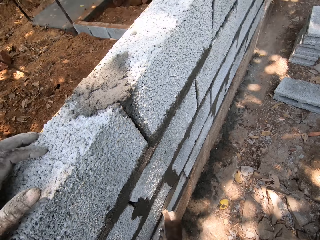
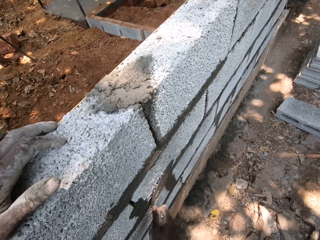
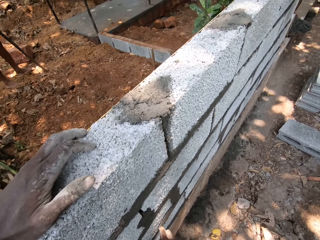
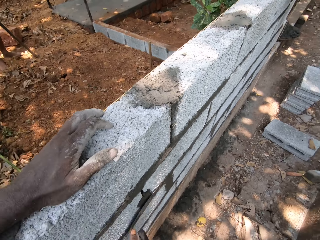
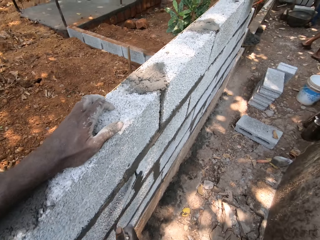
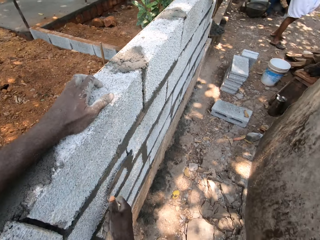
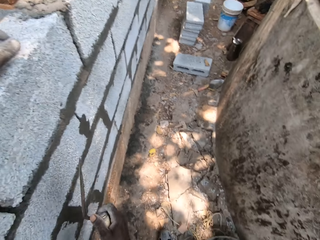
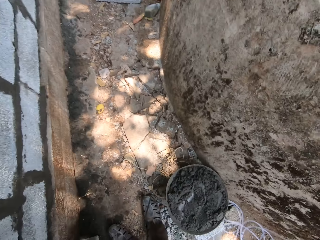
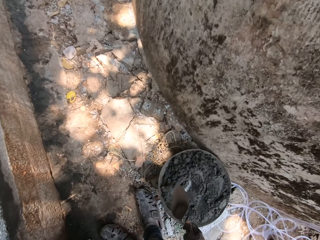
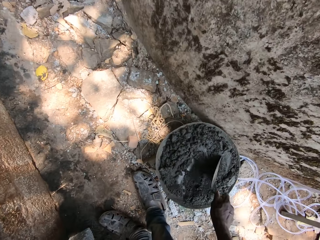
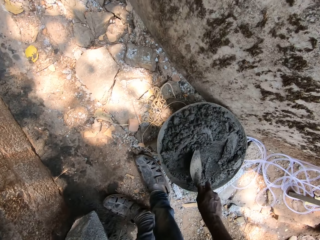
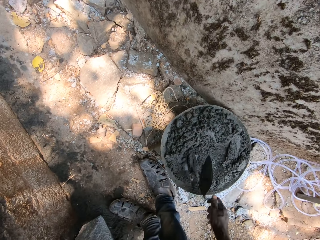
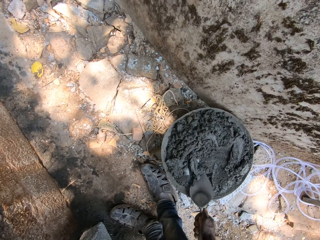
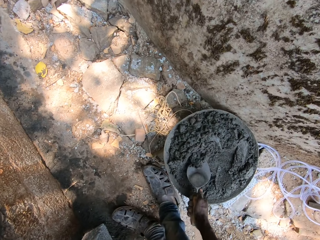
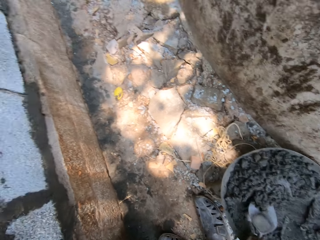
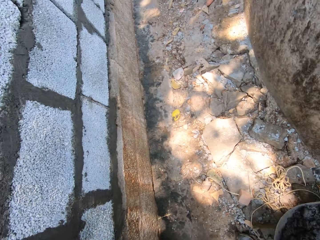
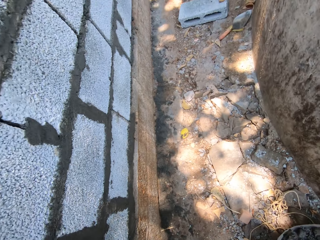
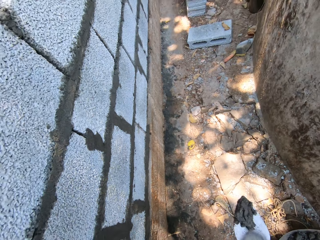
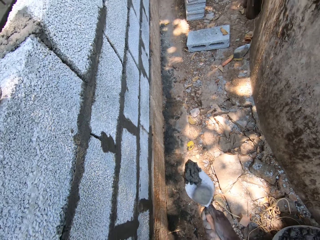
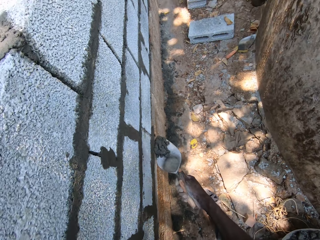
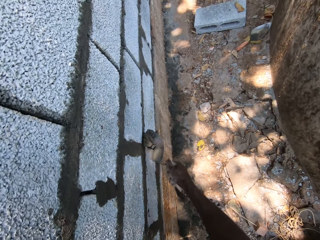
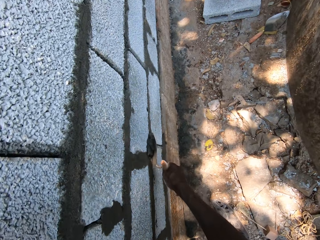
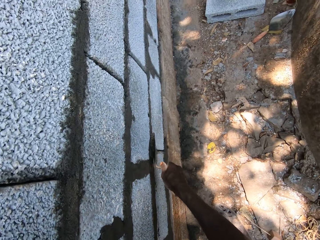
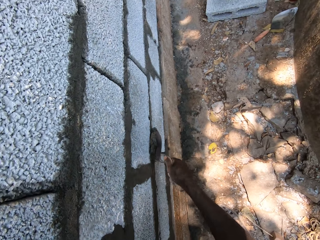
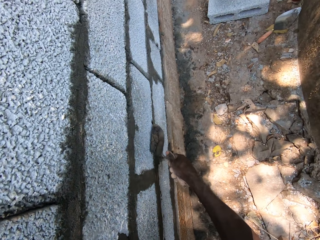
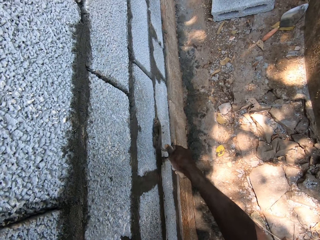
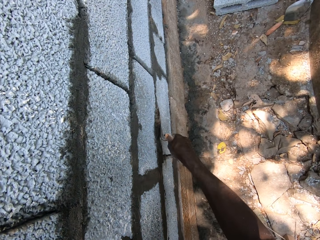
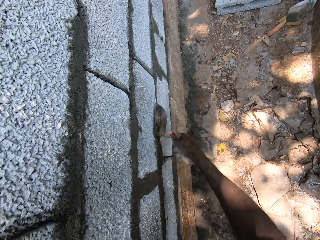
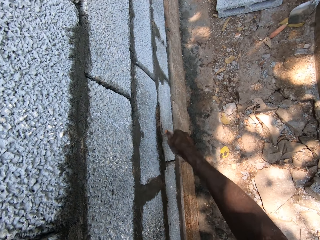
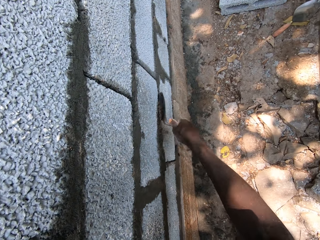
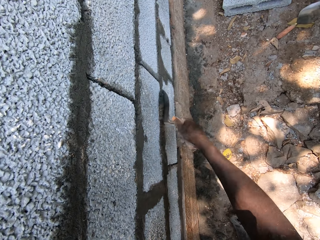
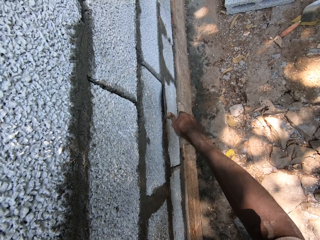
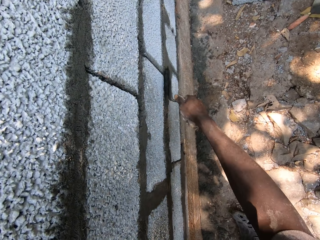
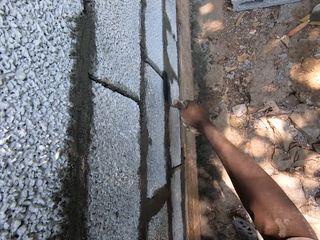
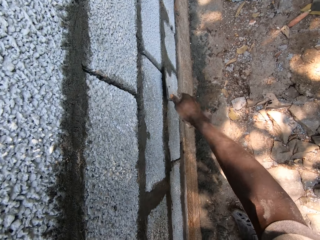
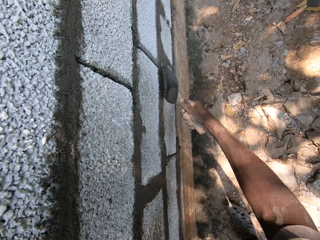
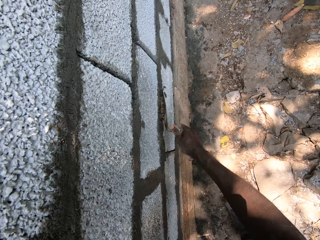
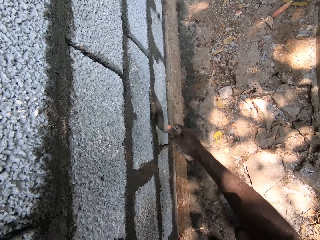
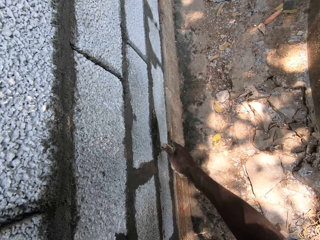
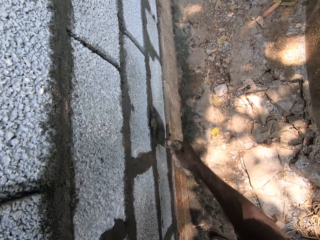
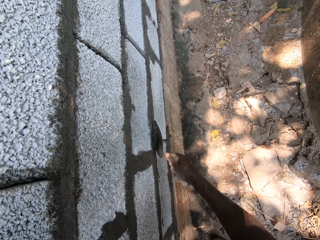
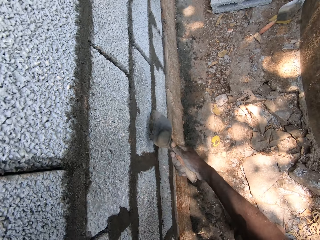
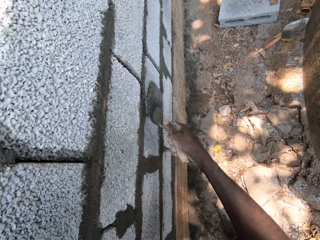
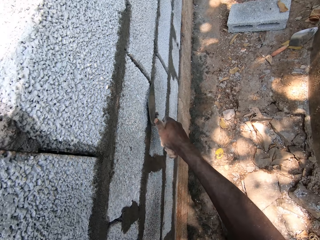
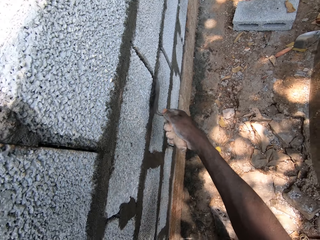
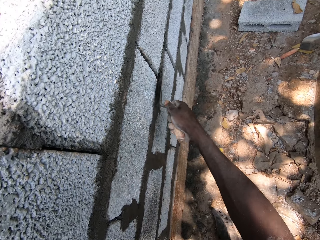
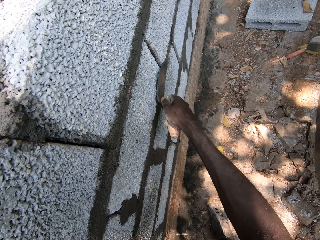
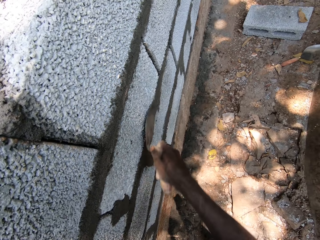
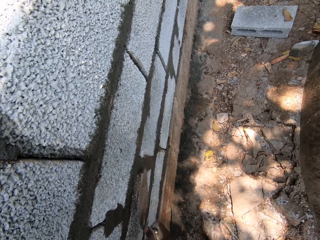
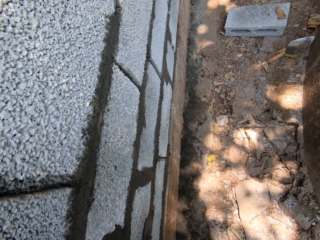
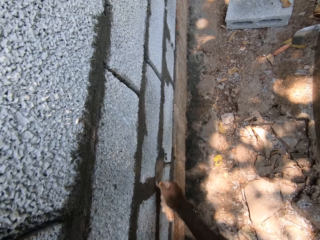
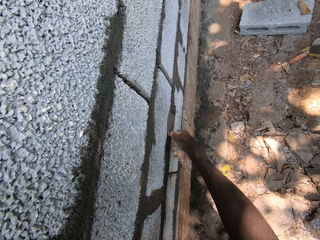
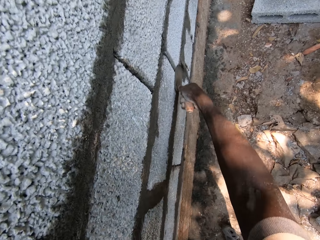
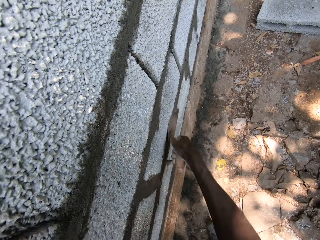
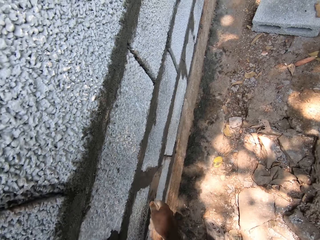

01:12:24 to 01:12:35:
The camera wearer picks mortar from a mortar pan with the brick trowel or trowel shovel in his right hand. He plasters the wall with mortar from the brick trowel in his right hand. He smoothens the cement on the bricks using the trowel shovel.

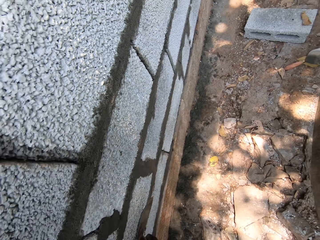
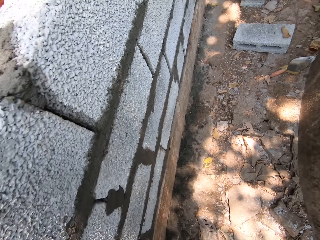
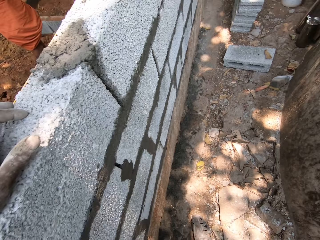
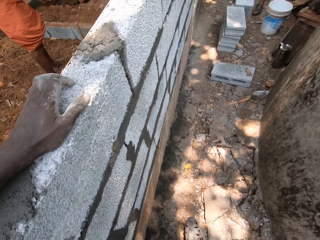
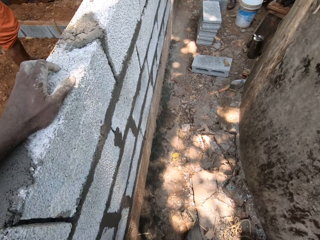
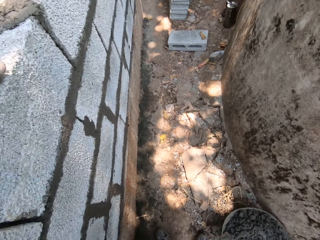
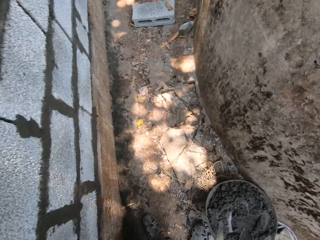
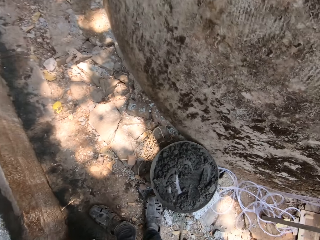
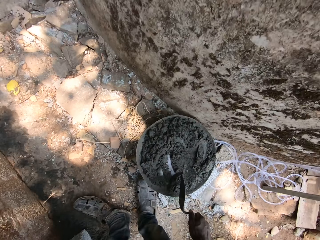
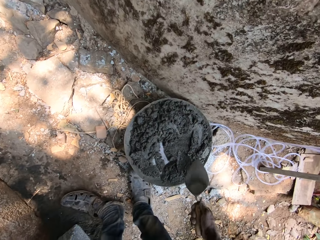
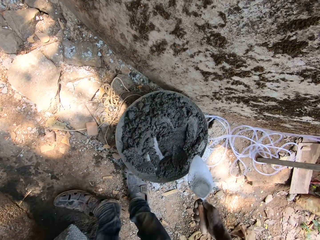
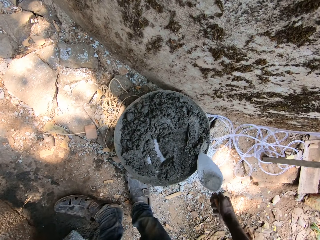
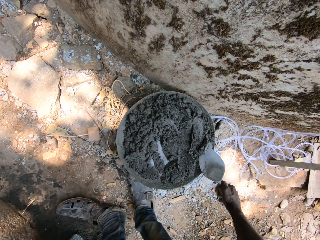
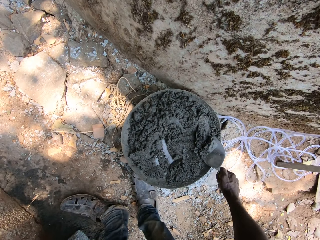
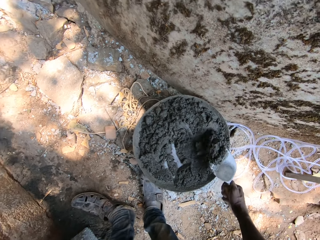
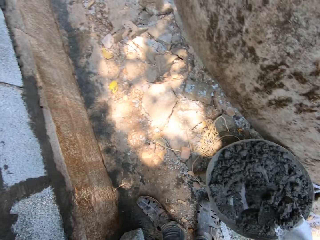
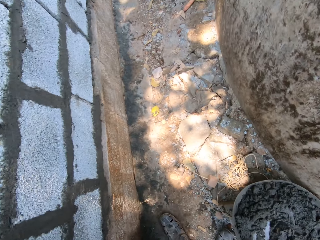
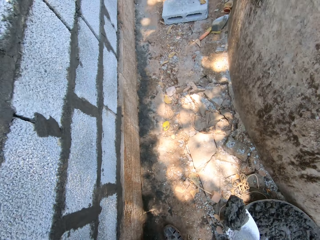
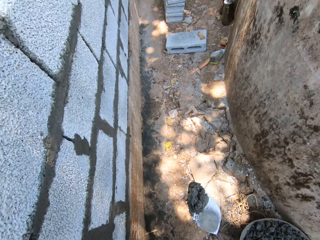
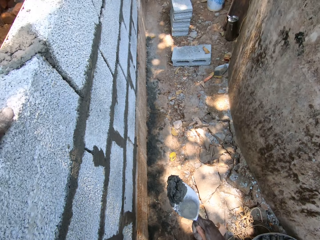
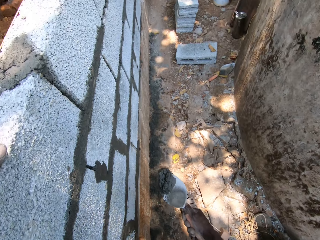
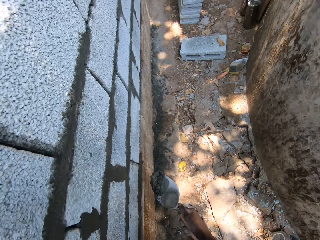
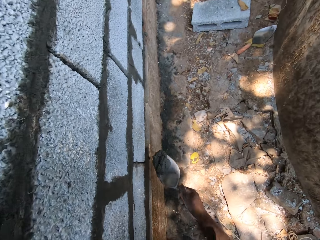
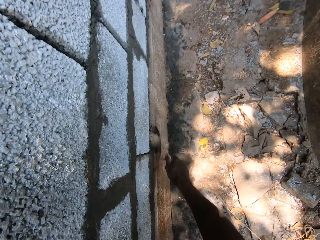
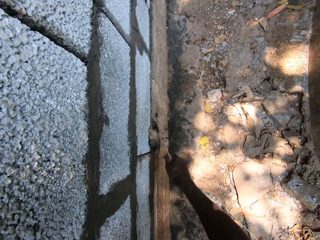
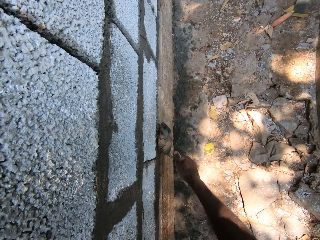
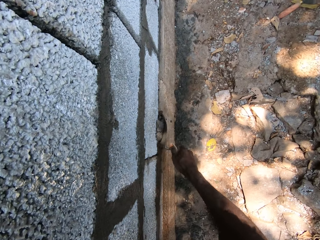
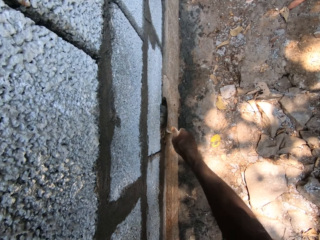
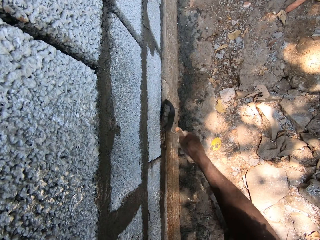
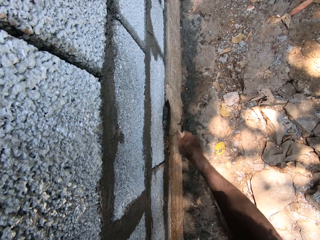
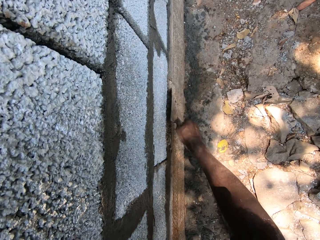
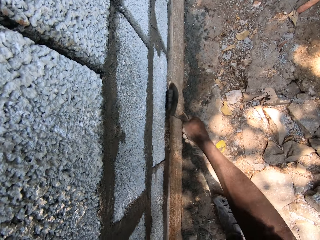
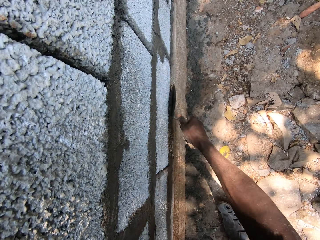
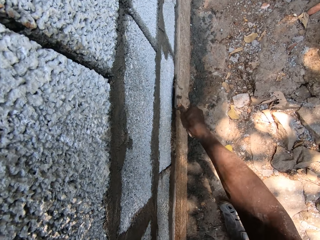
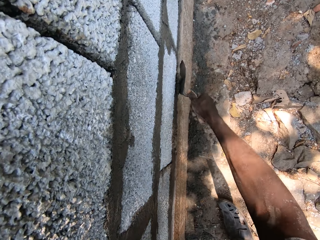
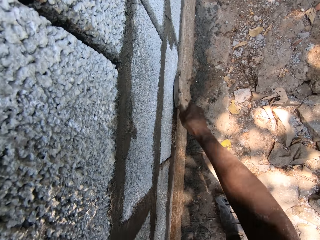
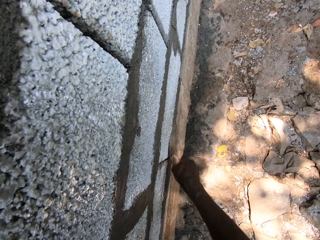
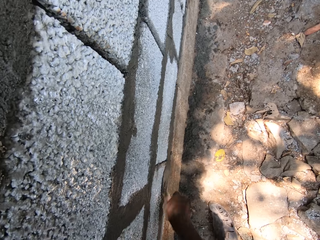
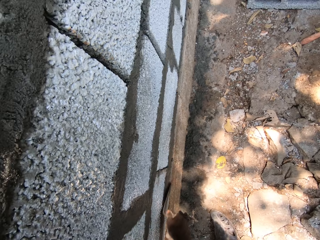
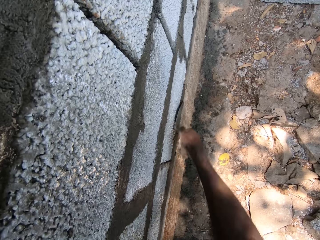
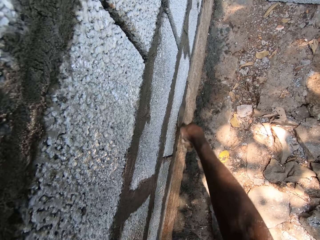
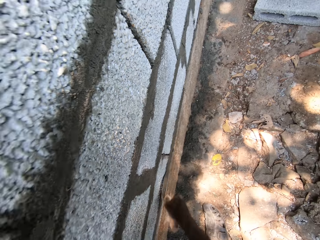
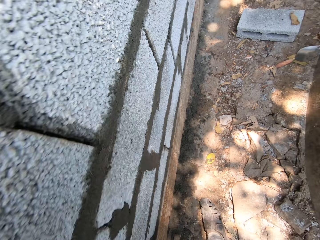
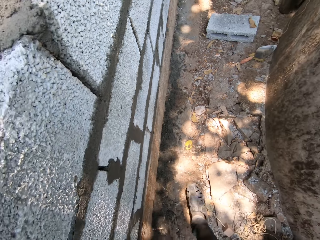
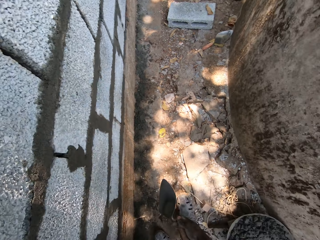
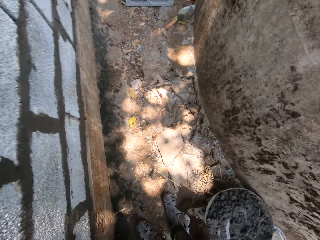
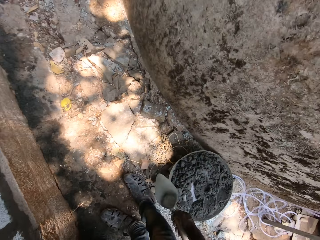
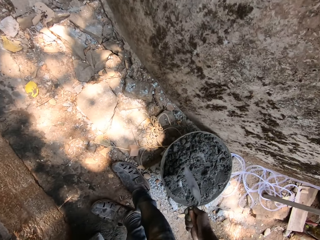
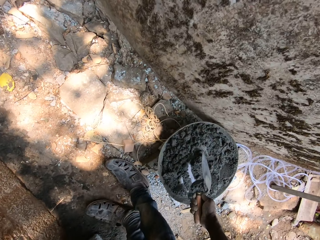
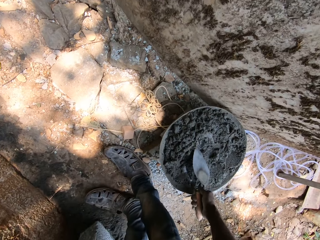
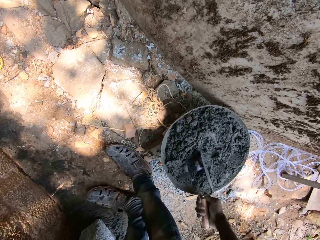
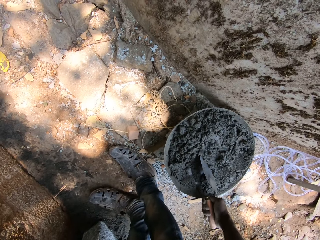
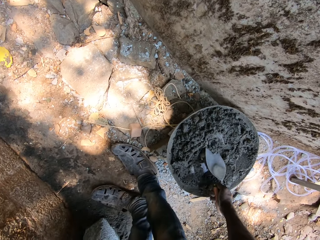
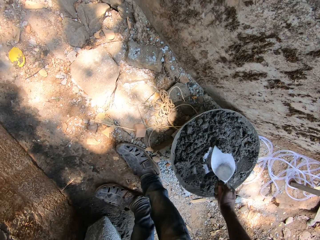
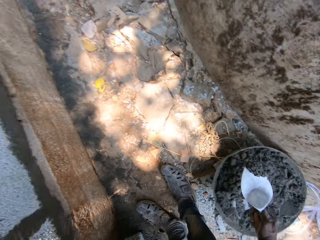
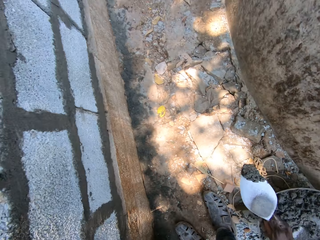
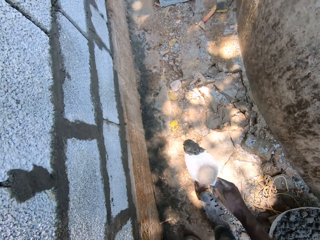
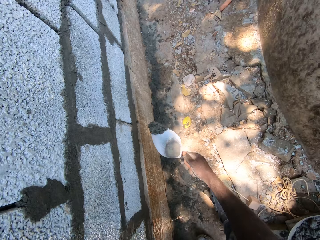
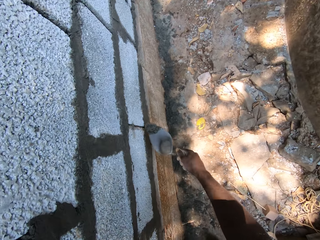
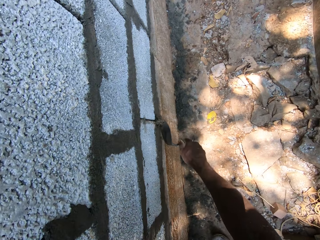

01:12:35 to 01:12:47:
The camera wearer picks mortar or cement from a mortar pan with the brick trowel or trowel shovel in his right hand. He plasters the wall with the mortar from the brick trowel in his right hand. He smoothens the cement on the bricks using the trowel shovel. He picks the mortar from the mortar pan with the trowel in his right hand.
